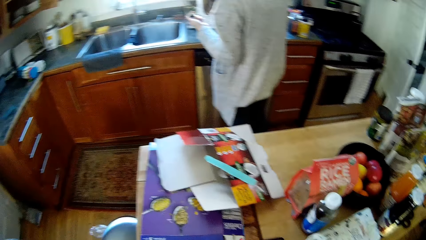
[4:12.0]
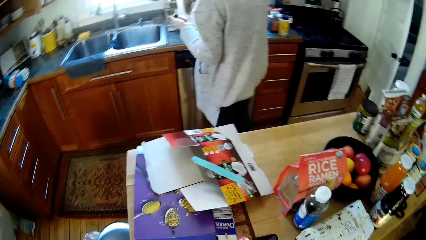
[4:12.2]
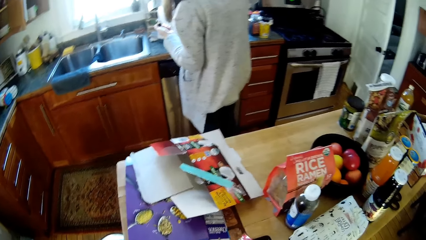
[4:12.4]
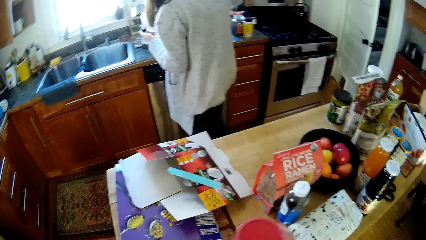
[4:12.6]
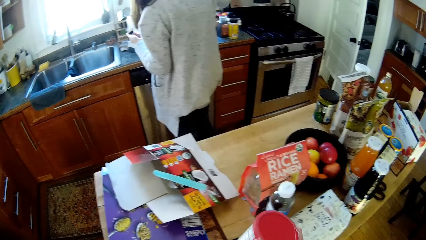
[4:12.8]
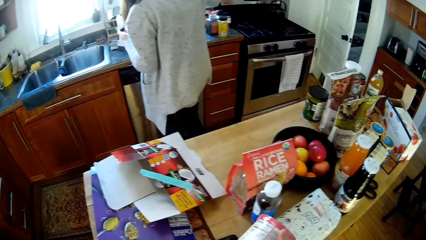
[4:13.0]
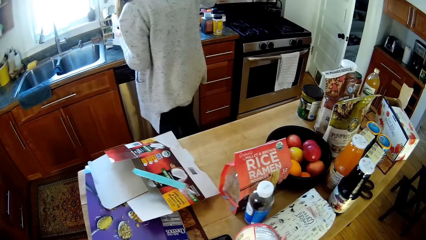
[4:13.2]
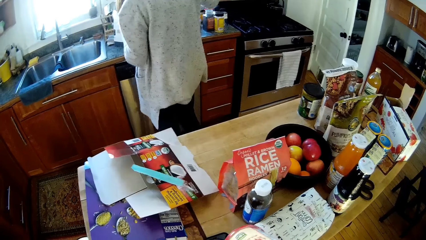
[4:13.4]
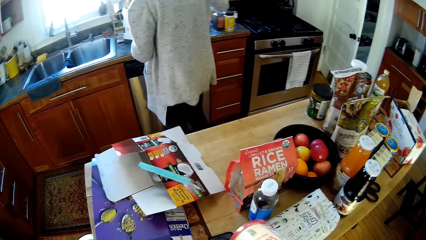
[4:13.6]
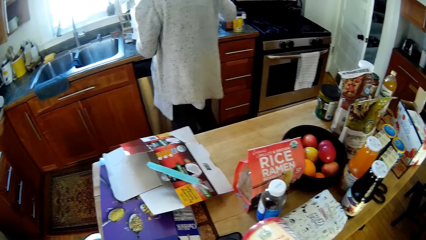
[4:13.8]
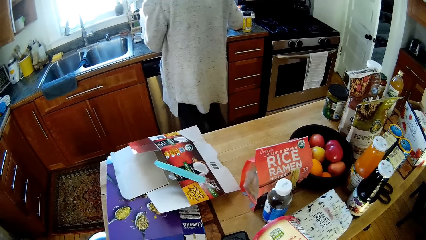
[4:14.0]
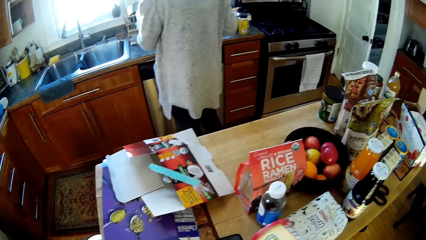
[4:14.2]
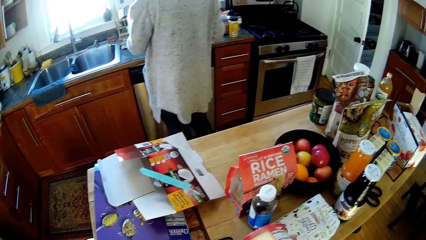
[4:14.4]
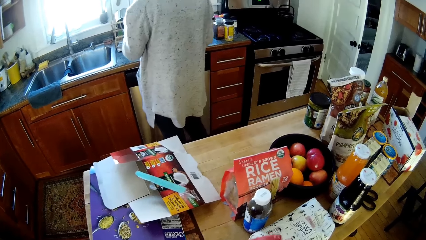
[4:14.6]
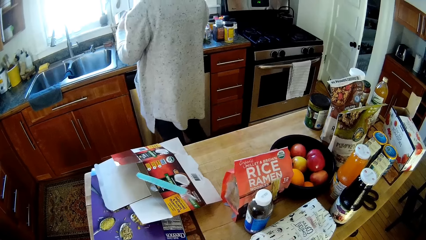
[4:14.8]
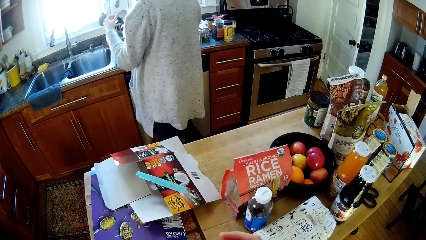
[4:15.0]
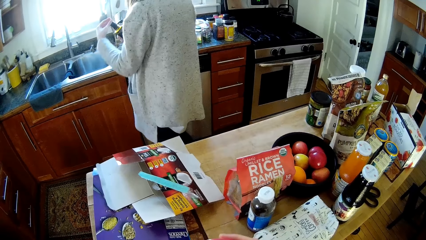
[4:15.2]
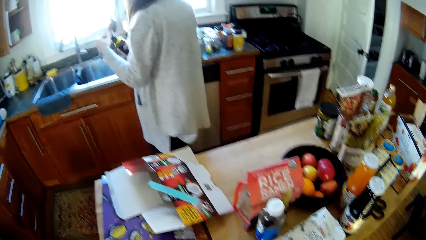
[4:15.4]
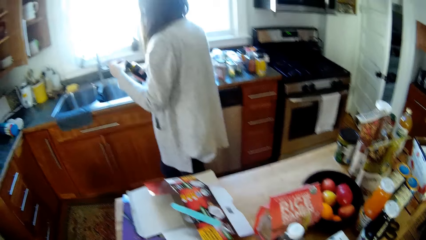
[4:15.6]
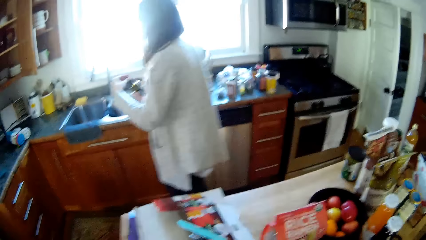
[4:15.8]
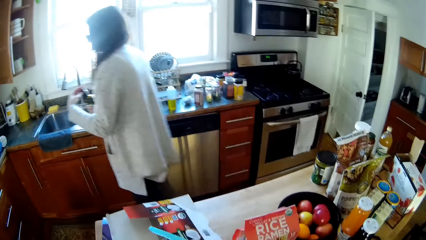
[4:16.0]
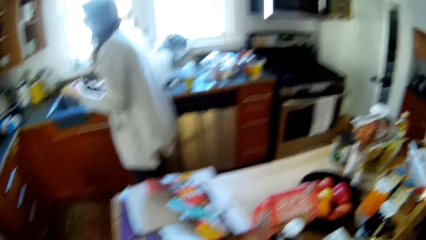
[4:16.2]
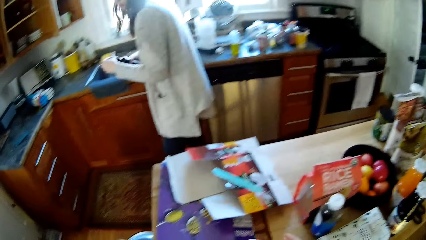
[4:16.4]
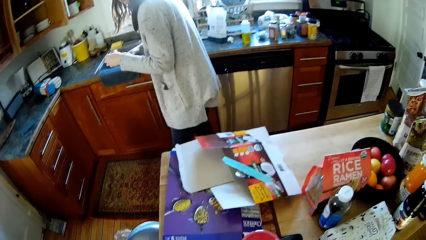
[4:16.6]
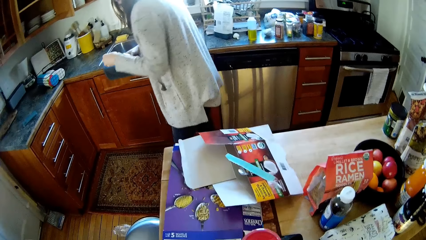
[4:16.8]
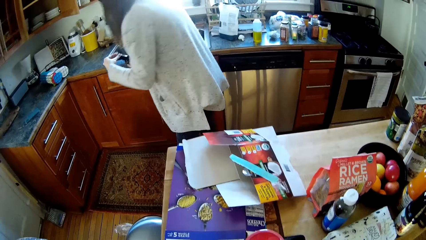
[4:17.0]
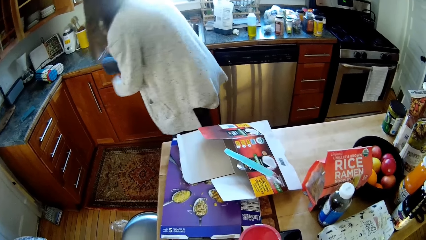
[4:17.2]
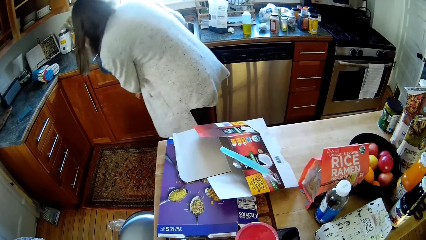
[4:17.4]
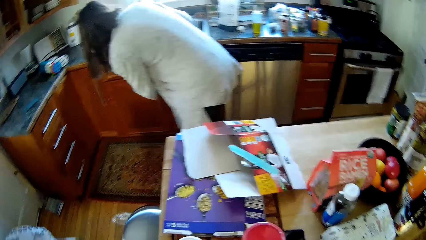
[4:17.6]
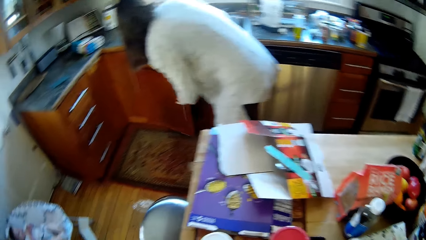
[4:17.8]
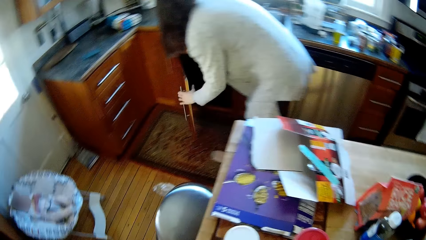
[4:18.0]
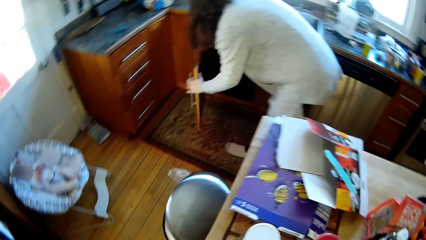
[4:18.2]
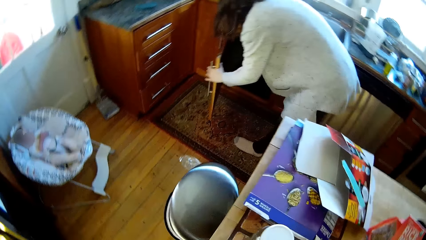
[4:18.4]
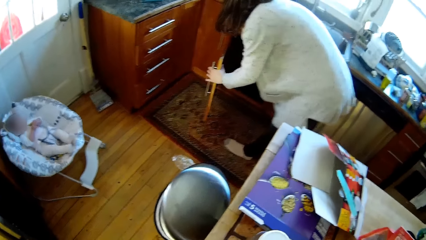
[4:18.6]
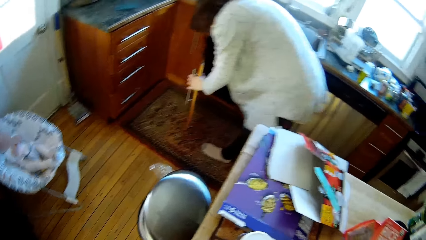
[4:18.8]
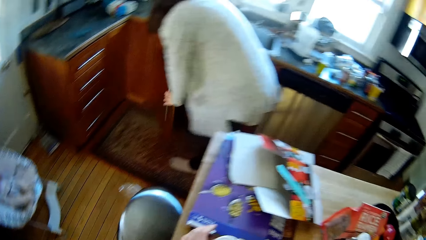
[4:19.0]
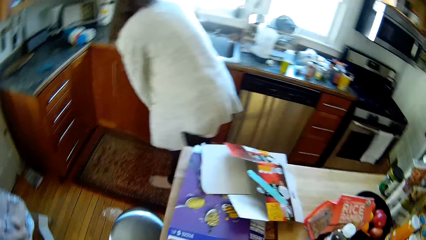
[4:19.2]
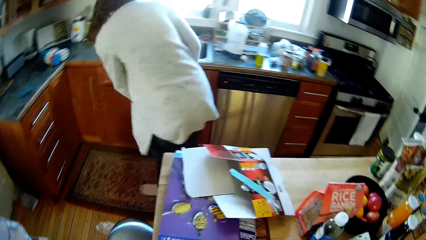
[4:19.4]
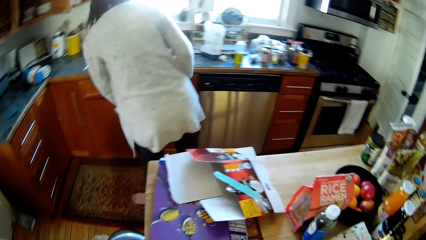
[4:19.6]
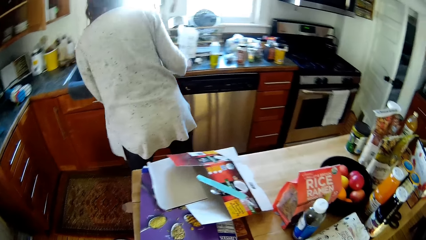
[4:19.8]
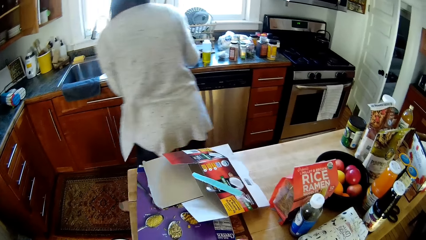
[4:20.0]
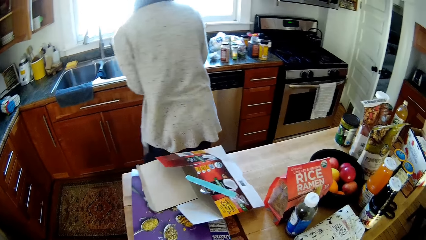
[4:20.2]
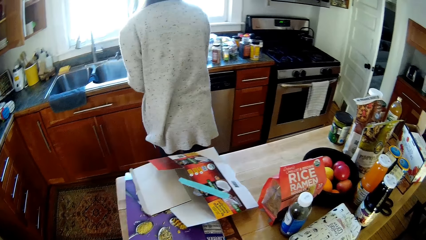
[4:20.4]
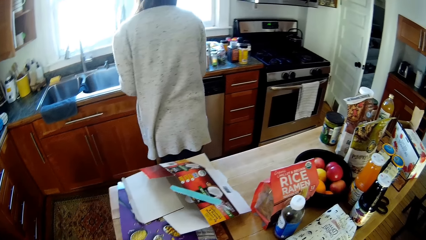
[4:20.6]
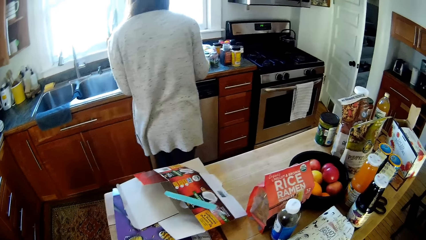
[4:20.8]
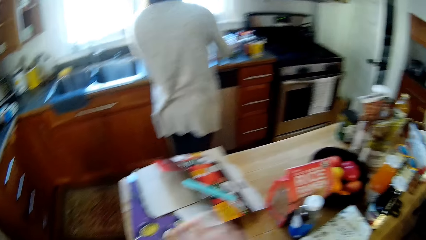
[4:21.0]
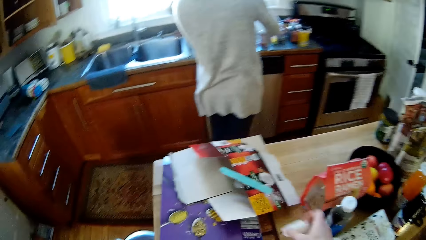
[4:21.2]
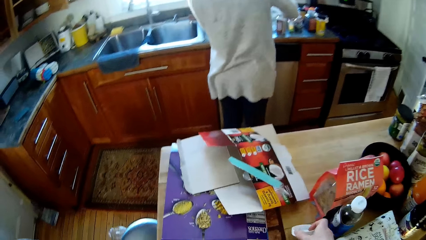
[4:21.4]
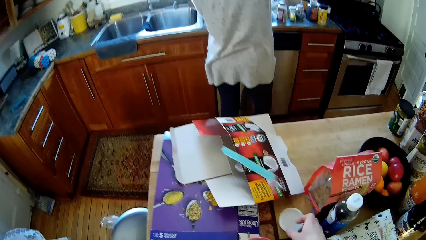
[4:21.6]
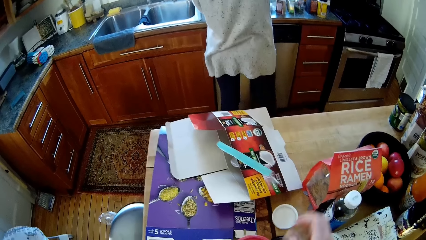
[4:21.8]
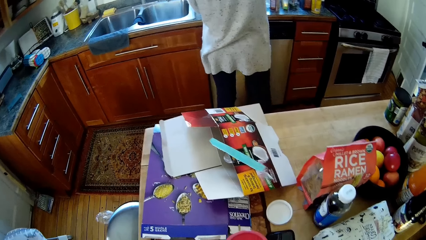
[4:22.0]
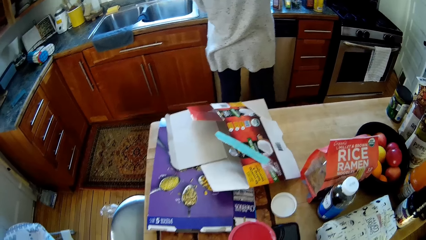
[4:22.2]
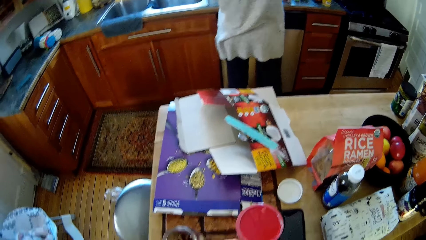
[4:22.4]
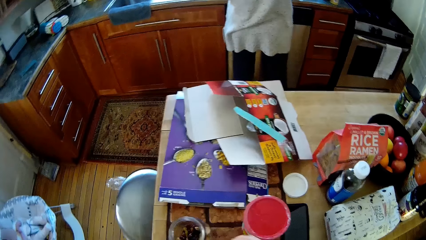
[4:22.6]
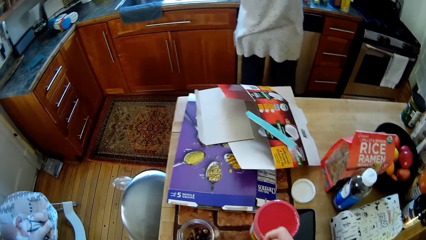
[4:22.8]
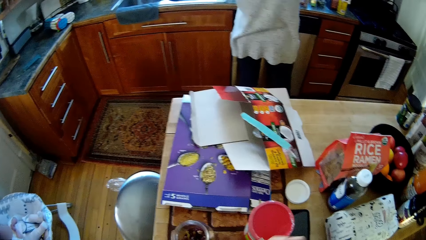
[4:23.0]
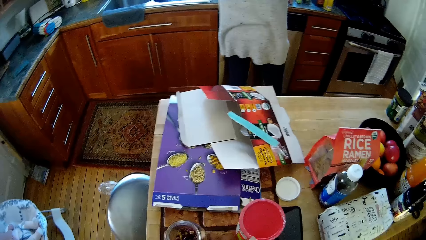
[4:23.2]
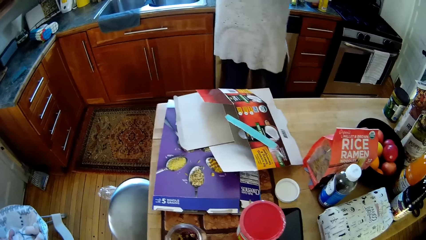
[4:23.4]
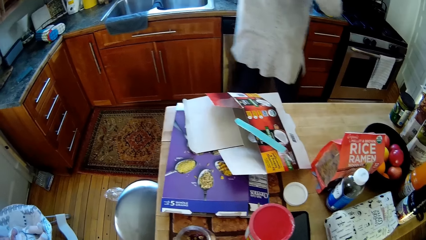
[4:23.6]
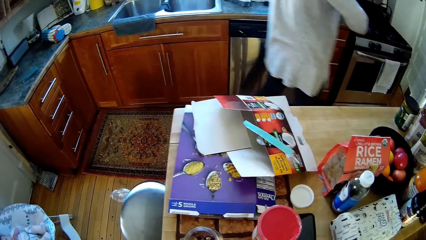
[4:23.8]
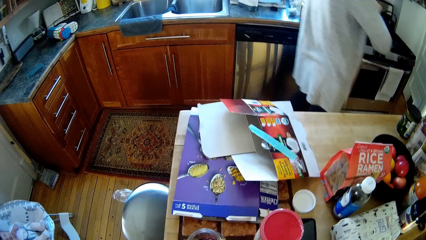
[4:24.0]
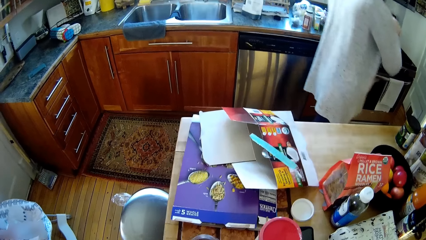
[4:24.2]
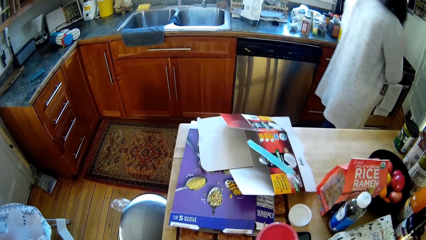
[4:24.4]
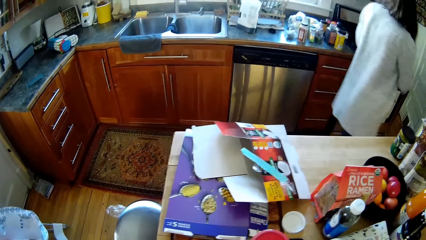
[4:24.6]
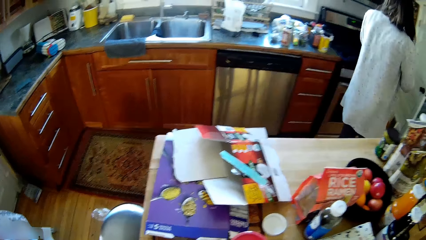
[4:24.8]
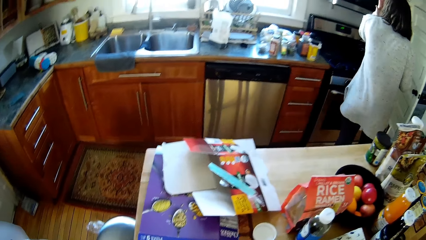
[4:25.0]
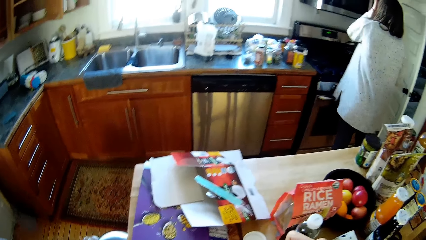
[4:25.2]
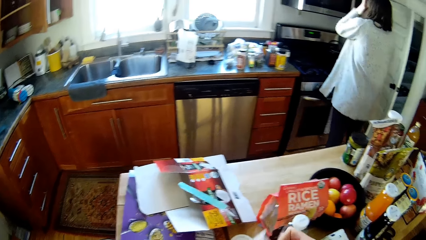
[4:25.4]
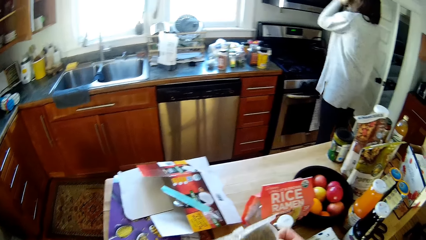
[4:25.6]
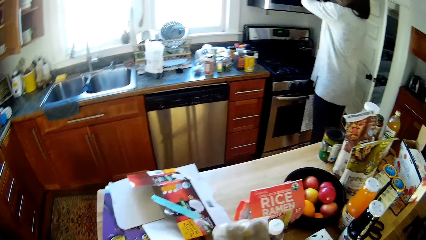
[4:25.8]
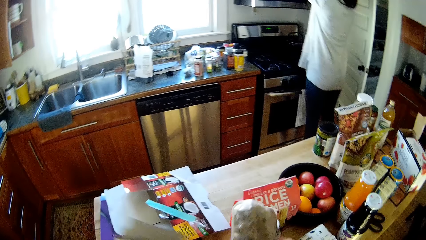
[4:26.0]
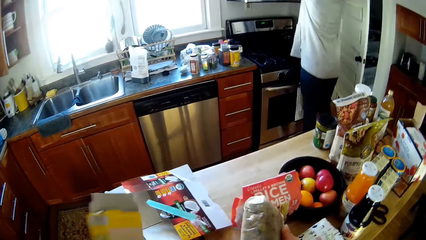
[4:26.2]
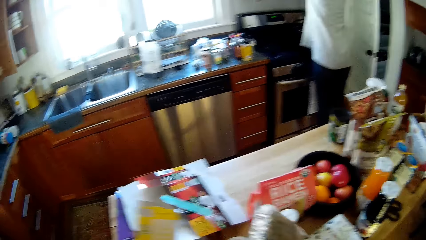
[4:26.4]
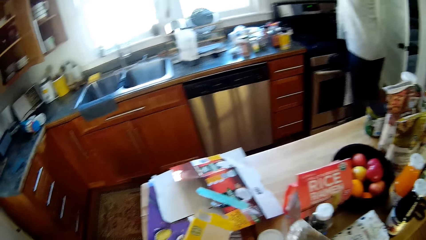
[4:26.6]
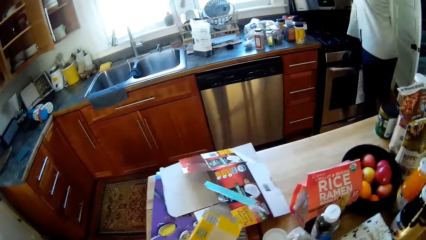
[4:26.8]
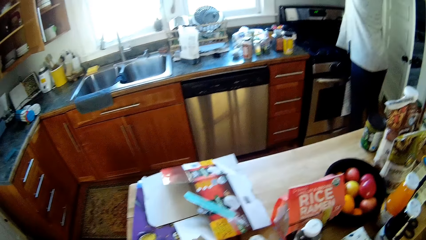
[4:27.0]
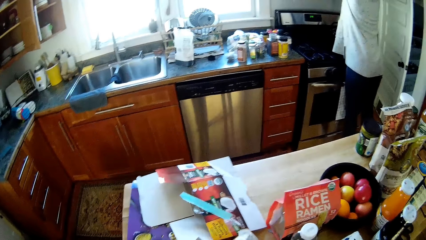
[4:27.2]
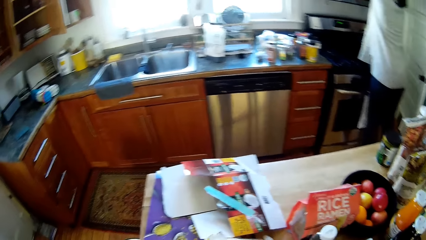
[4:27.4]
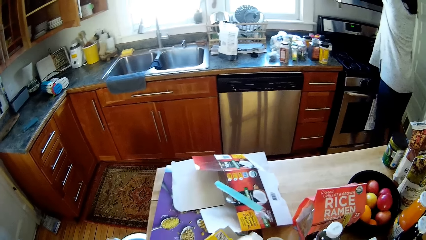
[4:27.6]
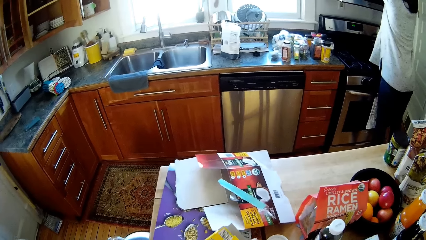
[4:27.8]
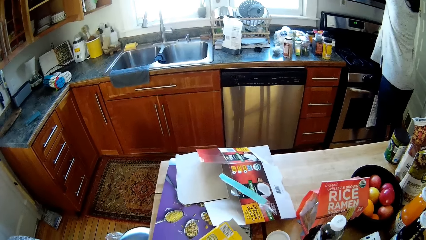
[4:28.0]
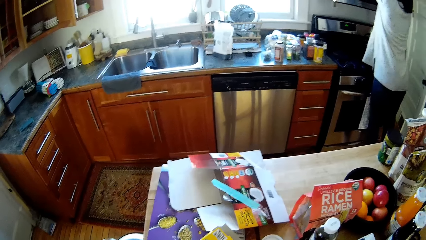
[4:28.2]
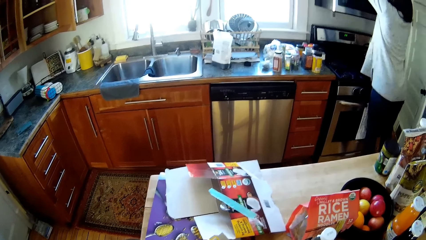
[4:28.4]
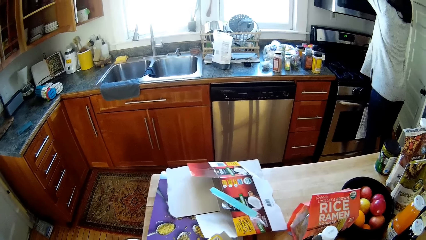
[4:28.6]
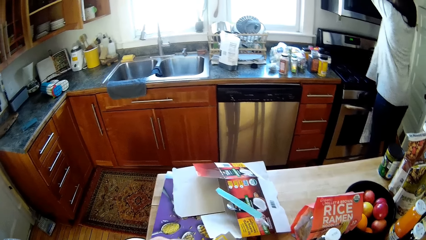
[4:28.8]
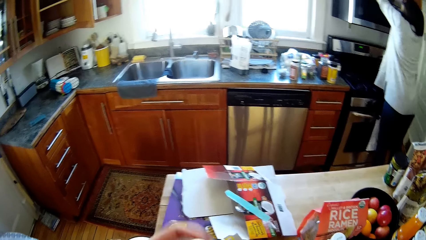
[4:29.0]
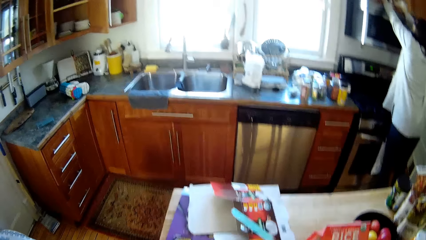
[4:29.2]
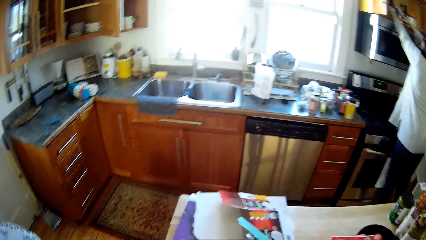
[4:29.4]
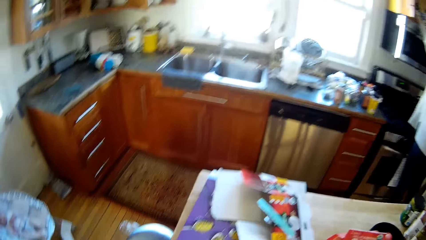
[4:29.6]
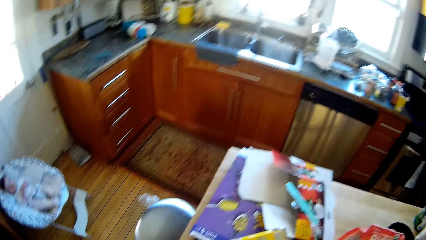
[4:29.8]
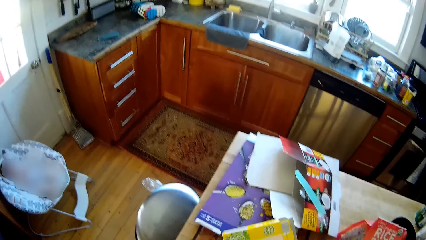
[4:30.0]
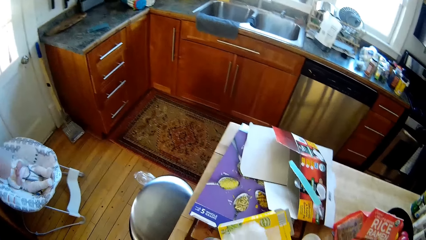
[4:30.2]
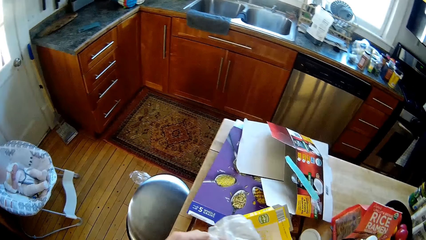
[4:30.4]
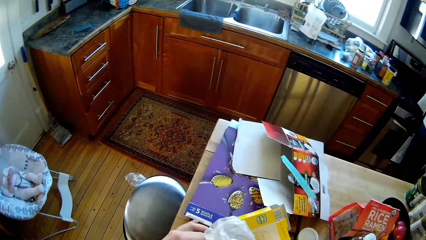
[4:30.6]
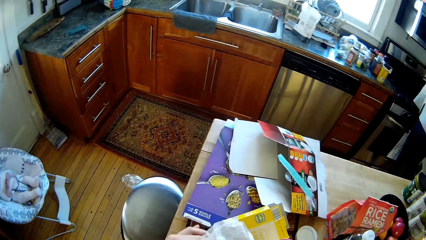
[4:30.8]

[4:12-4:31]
The camera wearer puts down a box on a table. He holds the spice with his right hand. The woman closes a spice bottle in her right hand with a lid with her left hand. The woman opens a kitchen cabinet with her left hand. The woman puts the spice bottle in her right hand into the cabinet. The woman closes the cabinet with her left hand. The woman arranges the spice bottles on the table with both hands. The camera wearer drops a cover on the table with his right hand. The woman walks towards a cabinet. The camera wearer brings out a spice in the carton box with his right hand. He holds a packet. The woman searches the kitchen cabinet with both her hands. The camera wearer puts down the box. He converses with the woman. He moves a hand. He holds the spice in the plastic bag with his hands.
